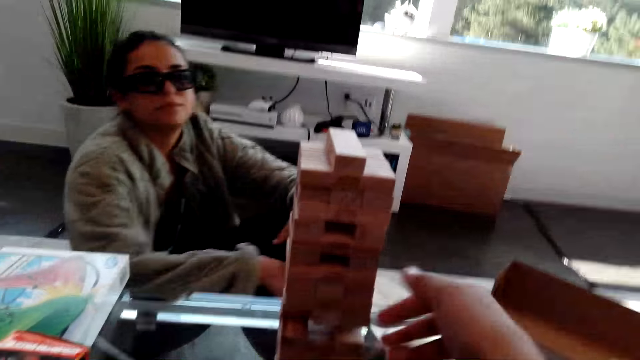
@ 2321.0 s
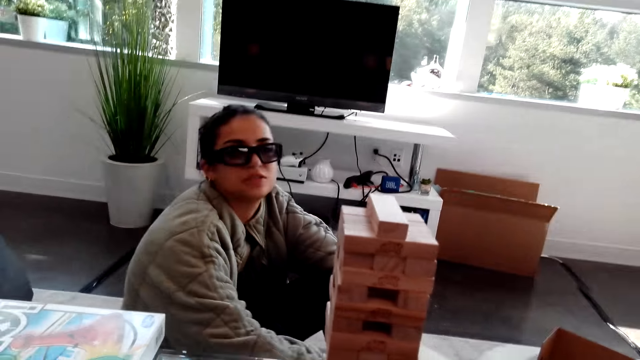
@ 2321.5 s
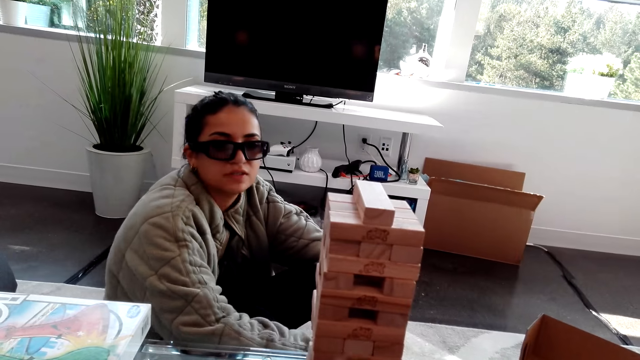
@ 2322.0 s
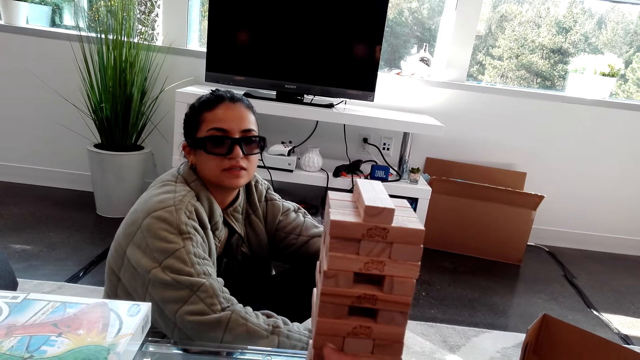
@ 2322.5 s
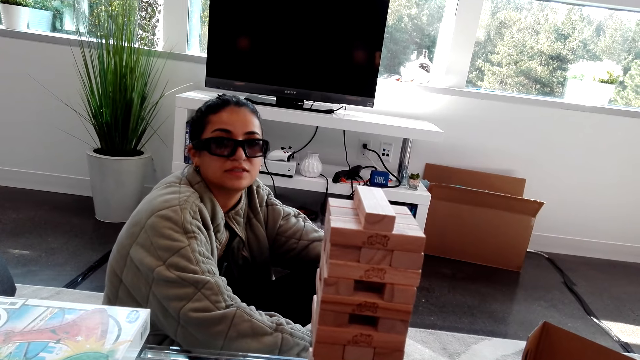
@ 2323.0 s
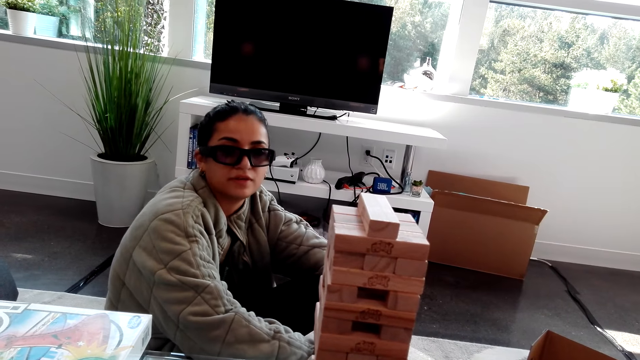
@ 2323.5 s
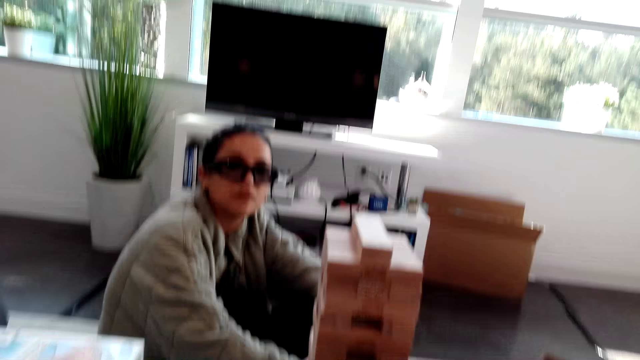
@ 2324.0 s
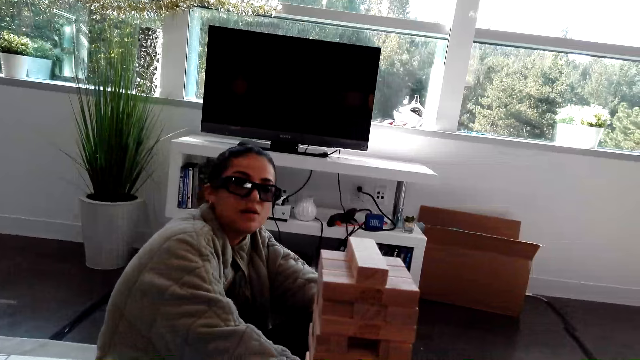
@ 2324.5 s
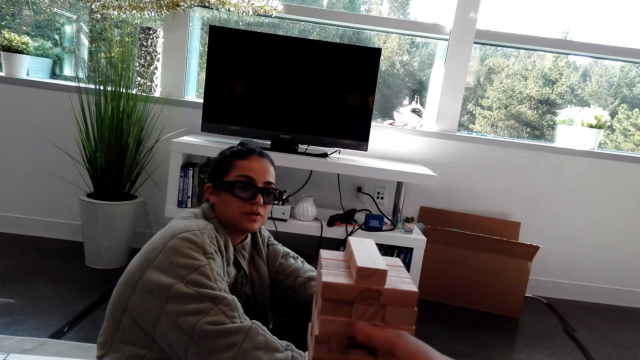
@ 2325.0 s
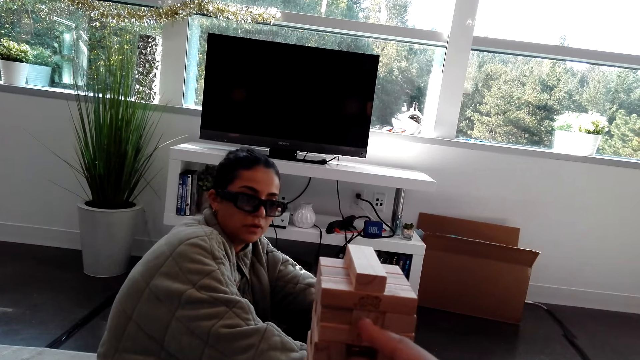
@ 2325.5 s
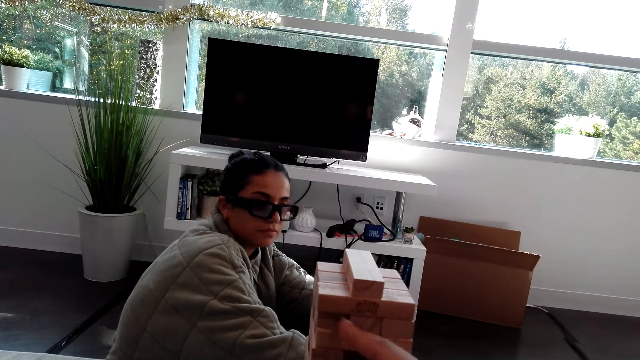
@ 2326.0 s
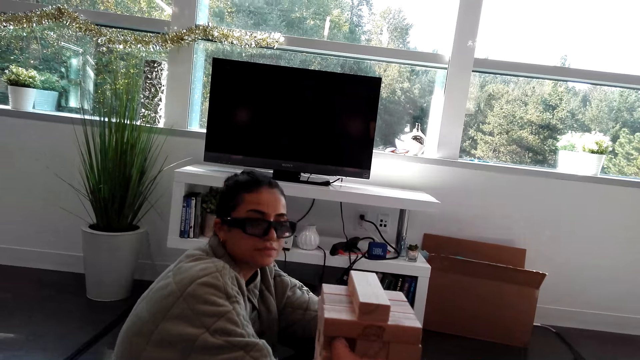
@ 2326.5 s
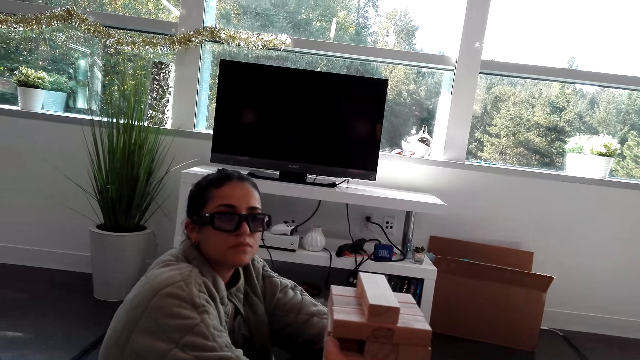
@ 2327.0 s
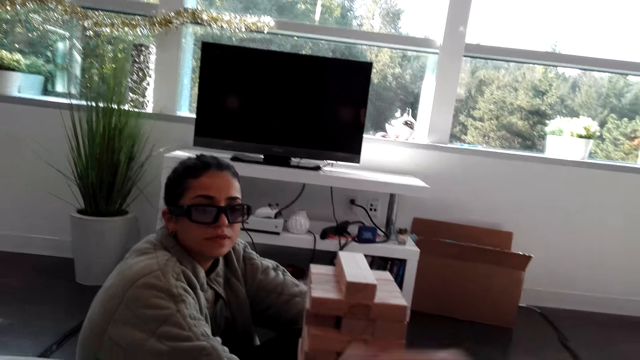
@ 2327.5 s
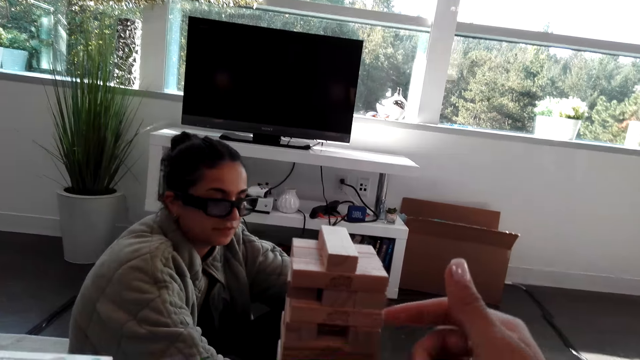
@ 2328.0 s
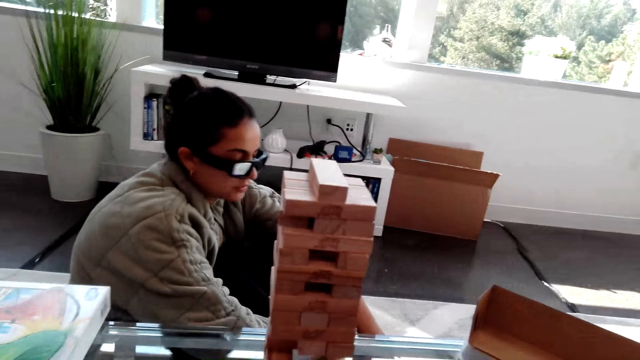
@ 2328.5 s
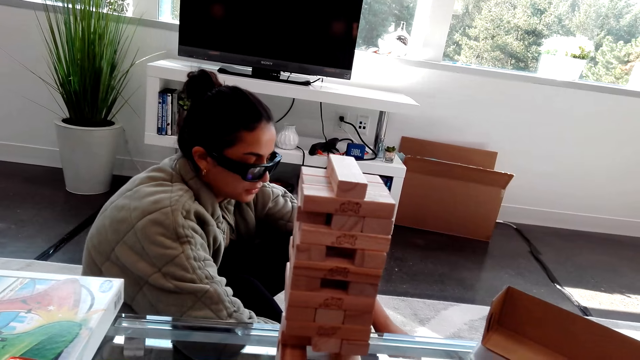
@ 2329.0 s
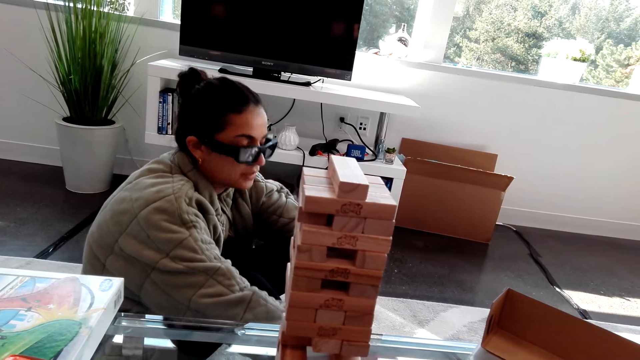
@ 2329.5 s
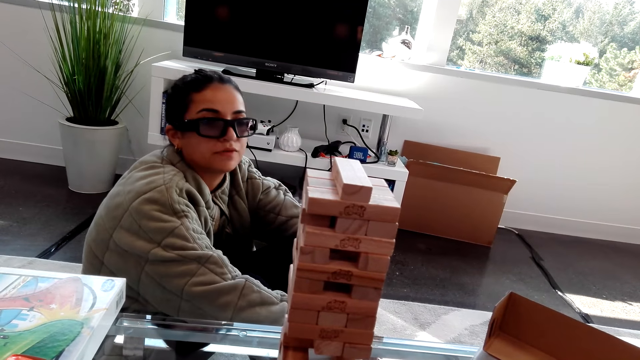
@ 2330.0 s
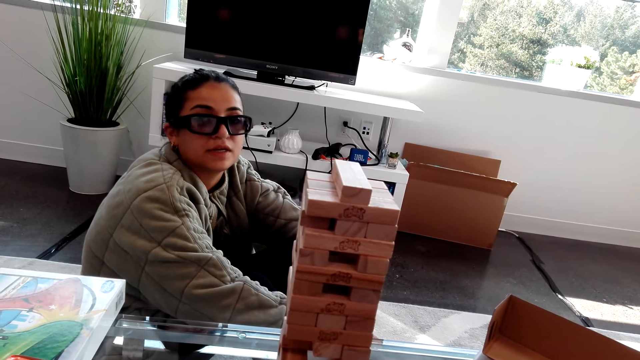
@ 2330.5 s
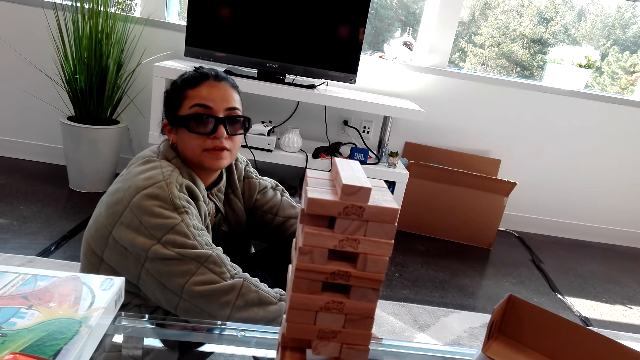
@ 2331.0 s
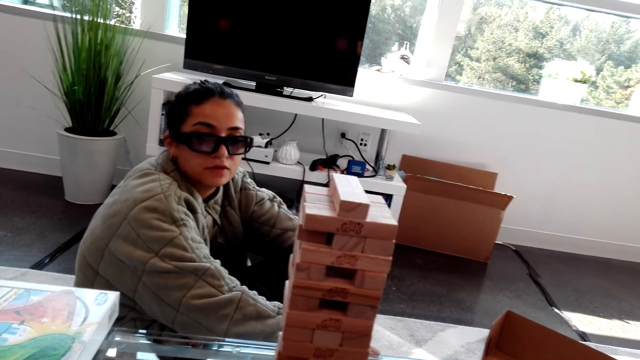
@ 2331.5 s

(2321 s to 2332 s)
The camera wearer pushes a wooden block.

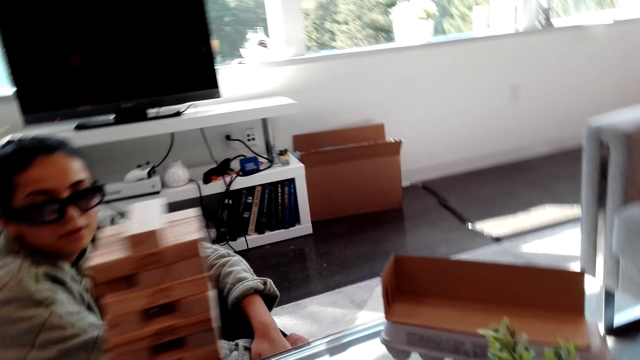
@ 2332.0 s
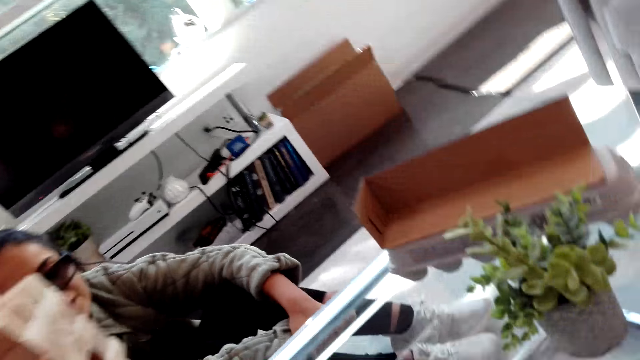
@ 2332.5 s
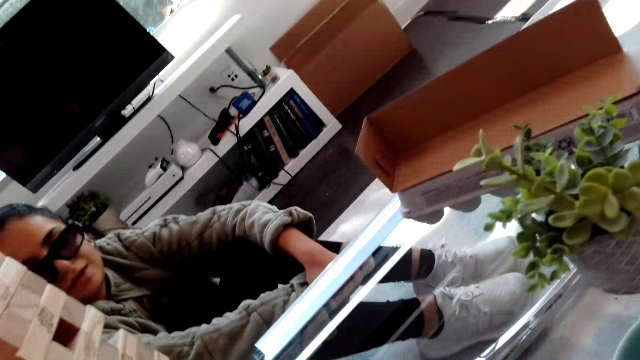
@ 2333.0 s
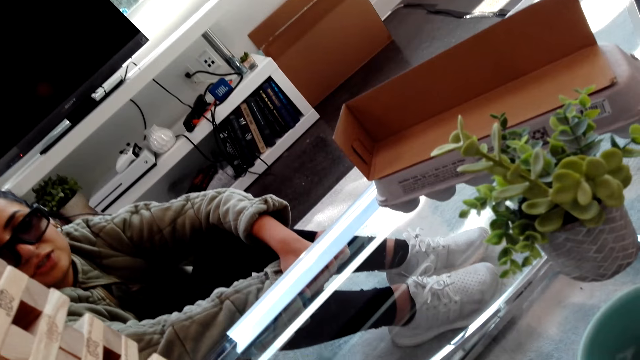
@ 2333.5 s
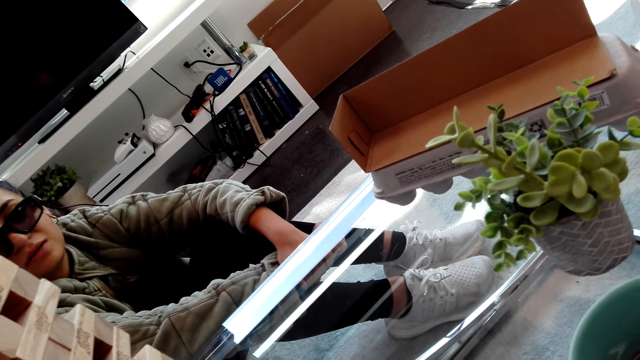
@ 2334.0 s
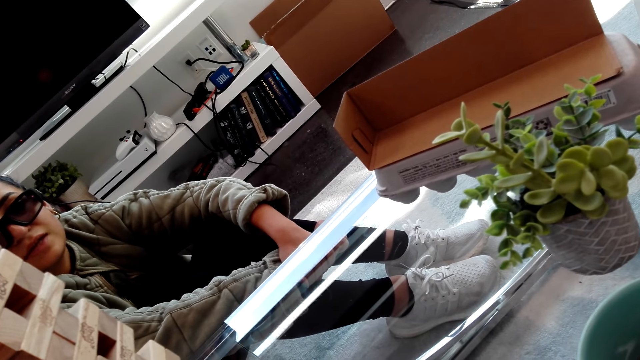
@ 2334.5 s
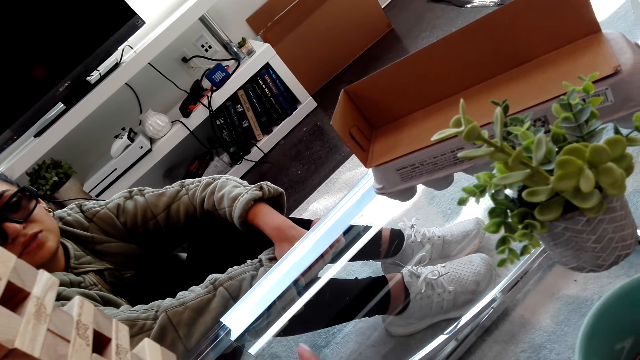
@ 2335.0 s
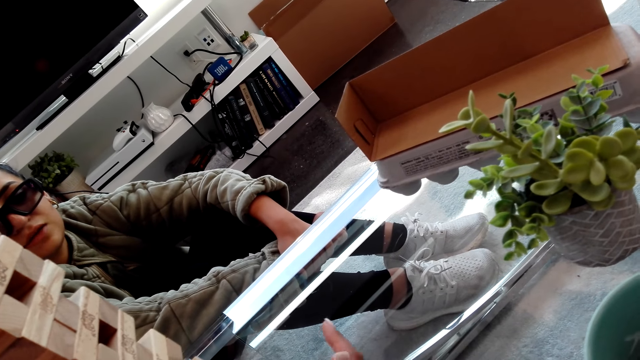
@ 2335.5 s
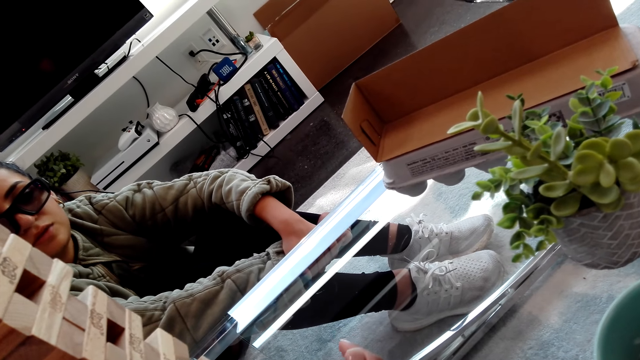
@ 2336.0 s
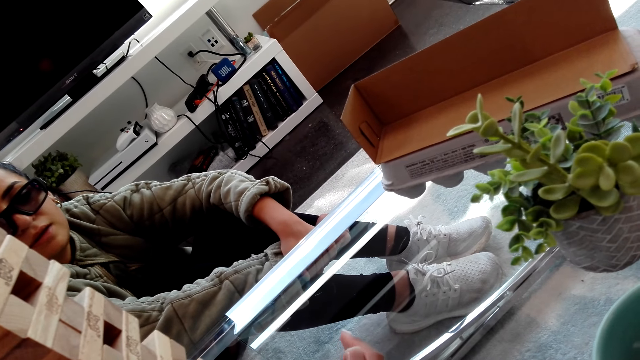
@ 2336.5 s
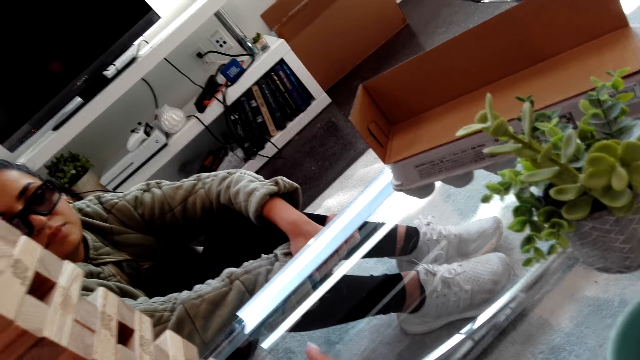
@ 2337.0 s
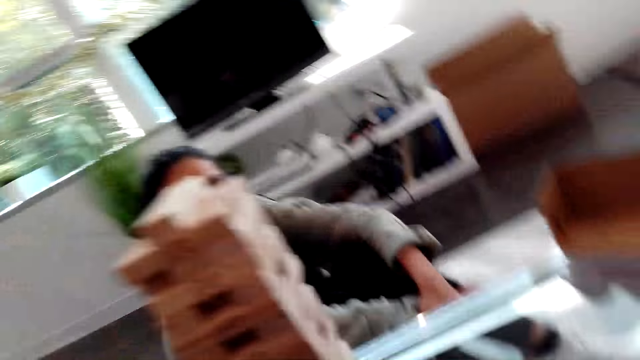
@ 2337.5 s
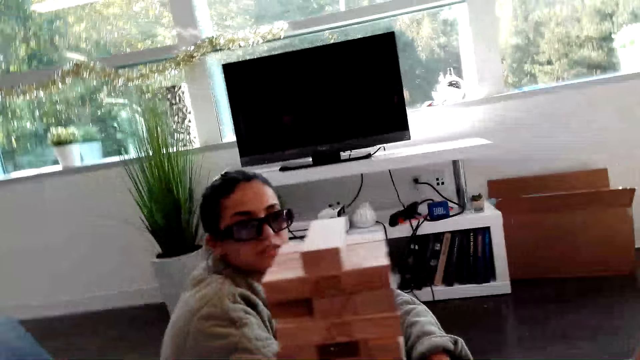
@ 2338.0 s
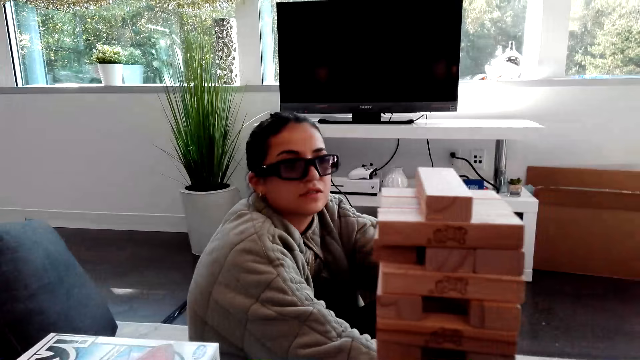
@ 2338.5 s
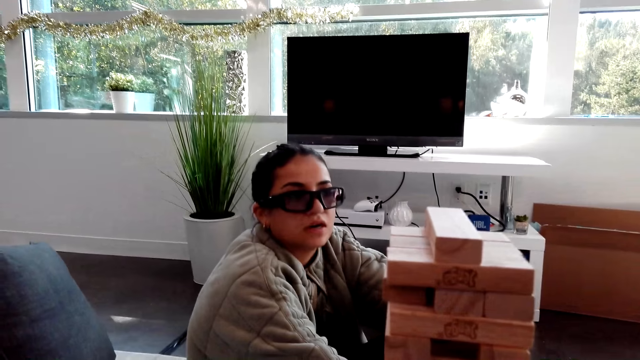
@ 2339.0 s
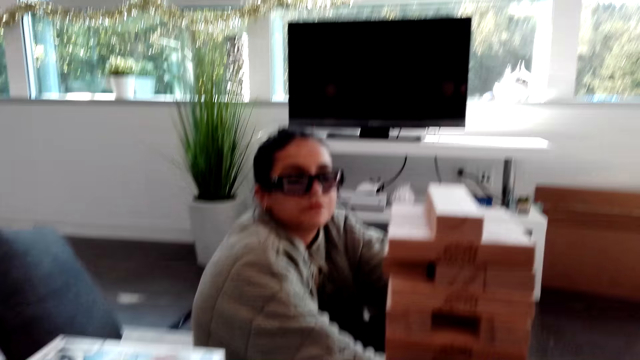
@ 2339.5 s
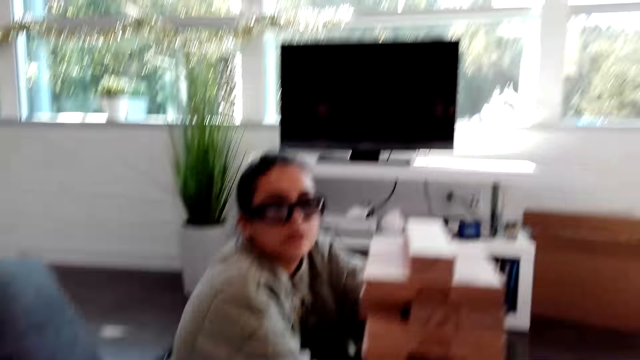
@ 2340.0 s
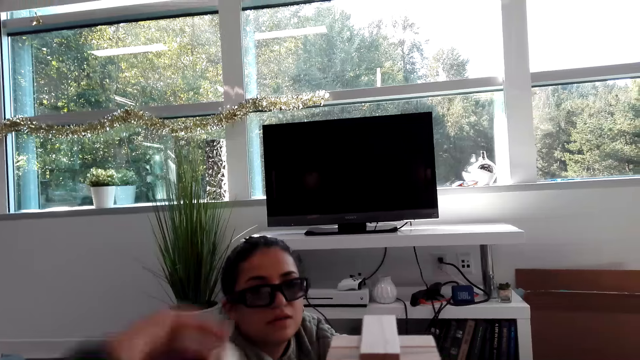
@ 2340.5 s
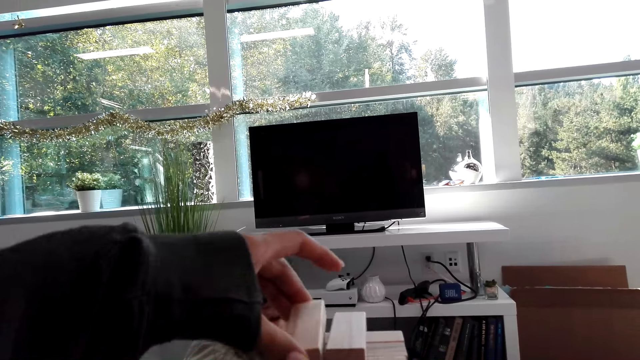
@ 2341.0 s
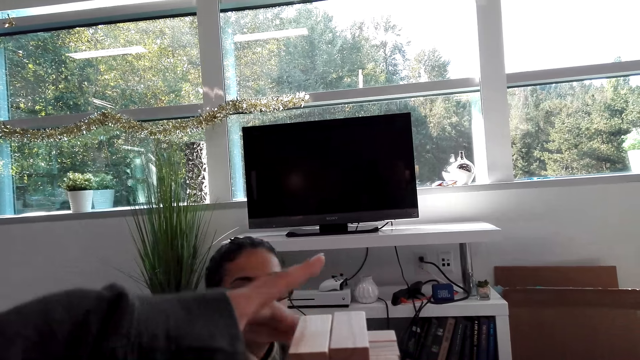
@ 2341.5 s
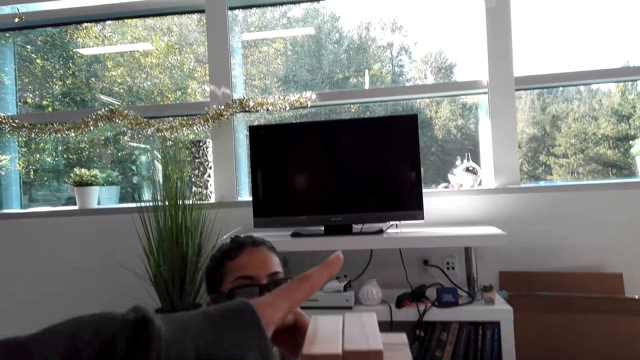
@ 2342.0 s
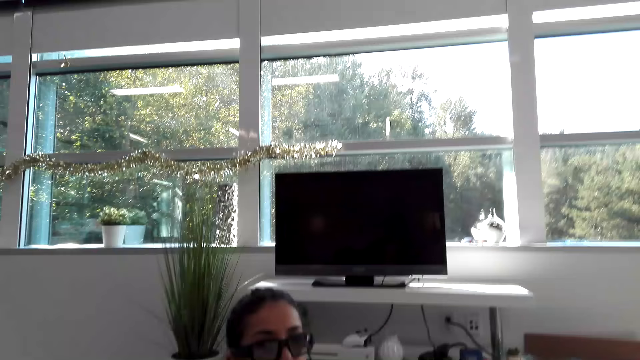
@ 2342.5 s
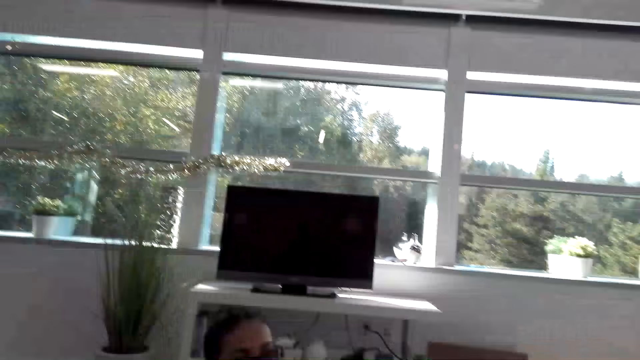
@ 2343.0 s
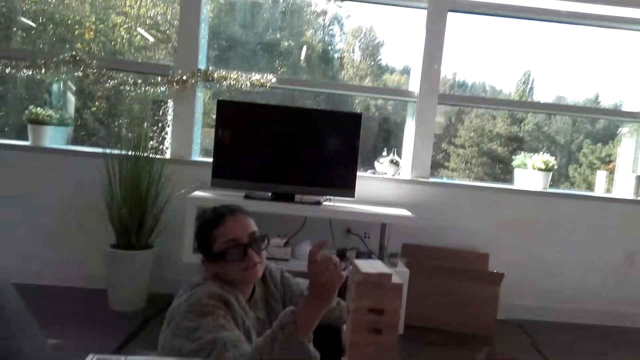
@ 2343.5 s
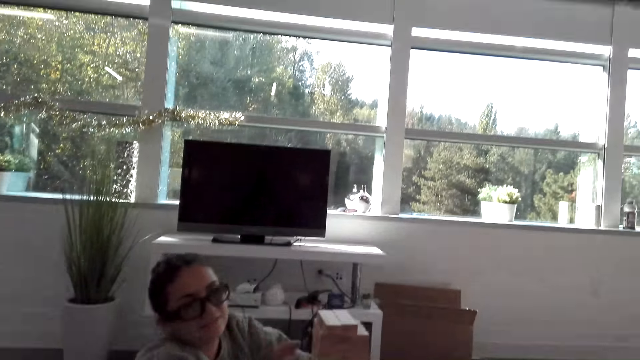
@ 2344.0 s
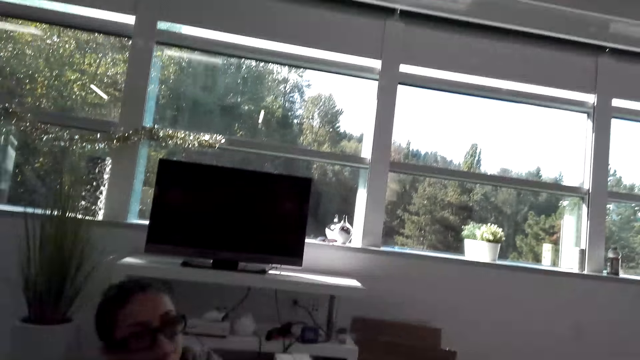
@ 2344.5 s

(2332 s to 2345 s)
The camera wearer plays a block tower game. They move a hand. They put a wooden block on other wooden blocks.
